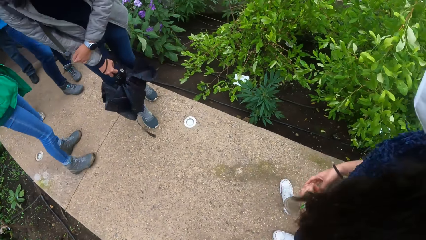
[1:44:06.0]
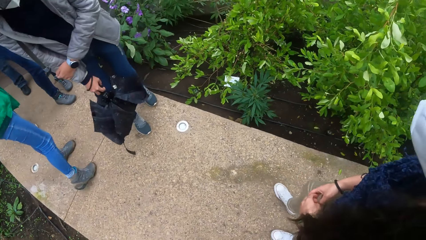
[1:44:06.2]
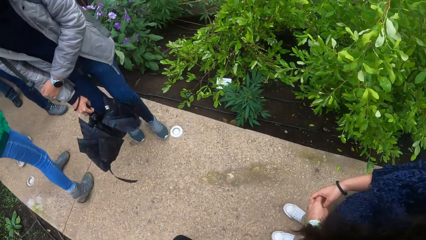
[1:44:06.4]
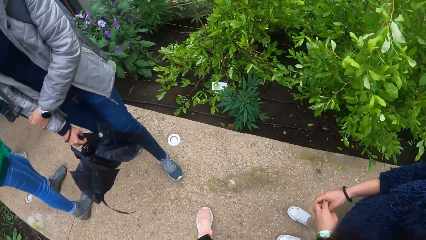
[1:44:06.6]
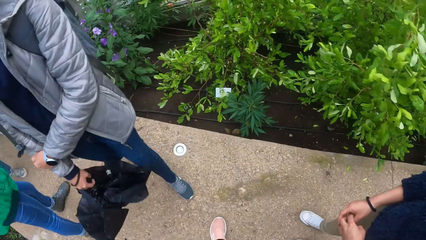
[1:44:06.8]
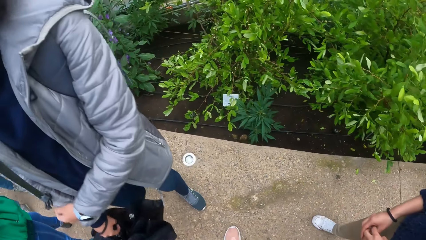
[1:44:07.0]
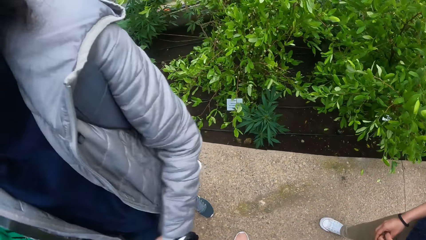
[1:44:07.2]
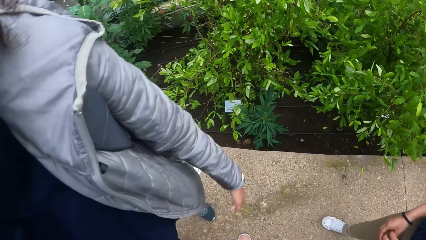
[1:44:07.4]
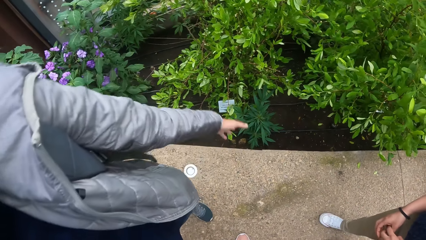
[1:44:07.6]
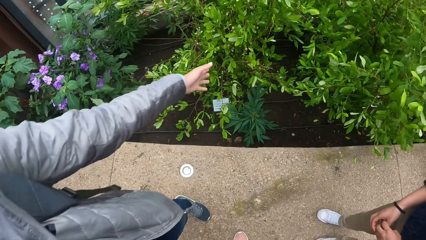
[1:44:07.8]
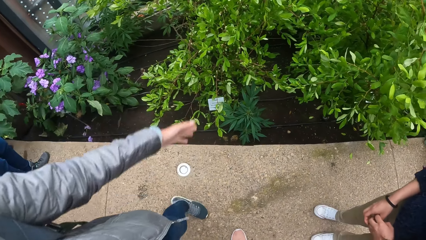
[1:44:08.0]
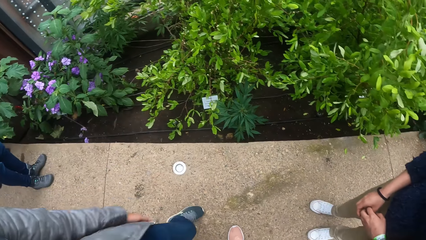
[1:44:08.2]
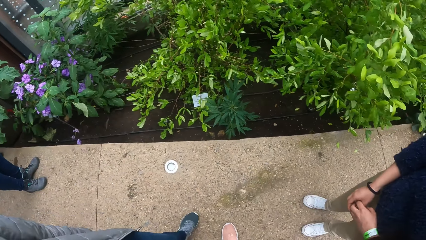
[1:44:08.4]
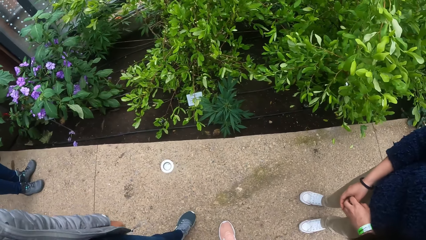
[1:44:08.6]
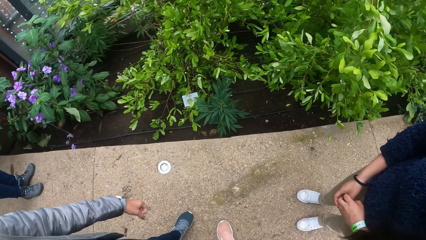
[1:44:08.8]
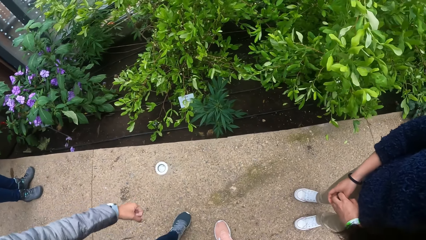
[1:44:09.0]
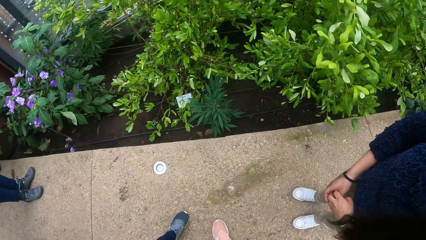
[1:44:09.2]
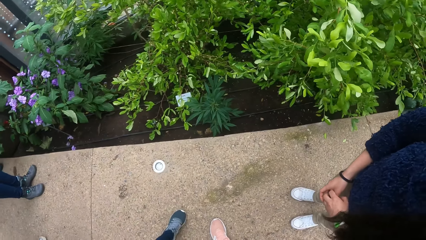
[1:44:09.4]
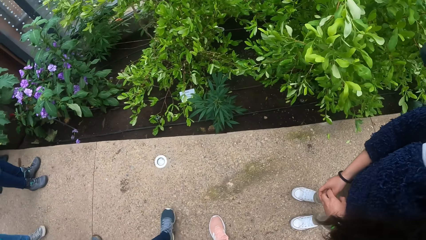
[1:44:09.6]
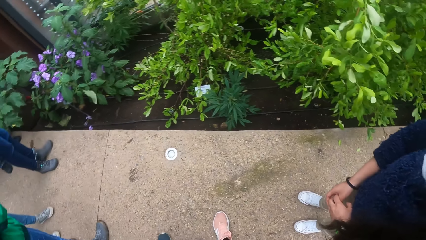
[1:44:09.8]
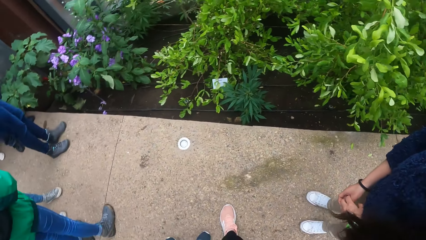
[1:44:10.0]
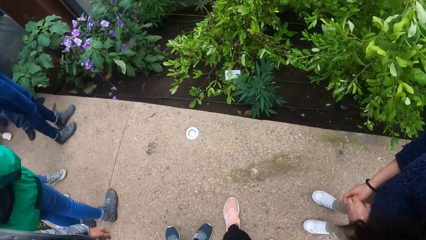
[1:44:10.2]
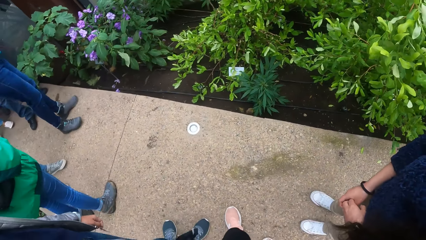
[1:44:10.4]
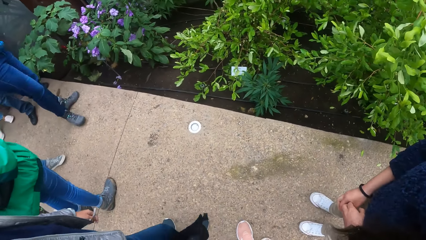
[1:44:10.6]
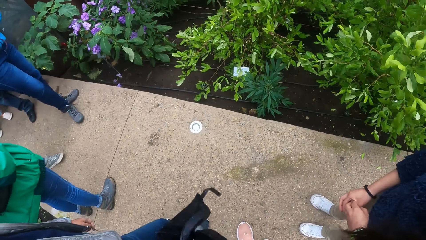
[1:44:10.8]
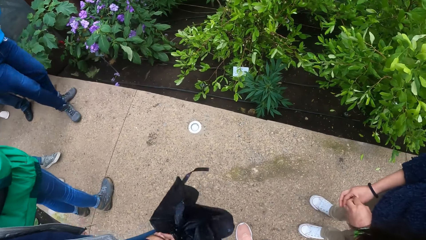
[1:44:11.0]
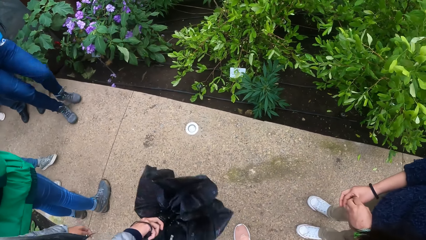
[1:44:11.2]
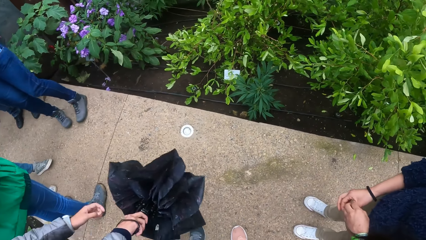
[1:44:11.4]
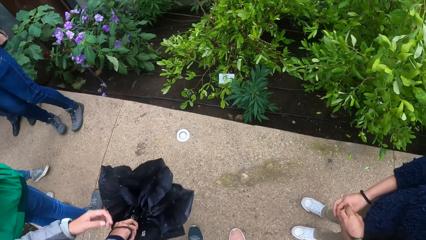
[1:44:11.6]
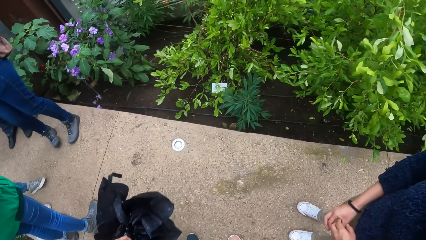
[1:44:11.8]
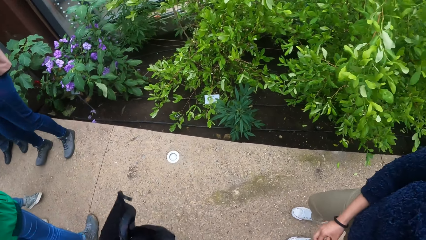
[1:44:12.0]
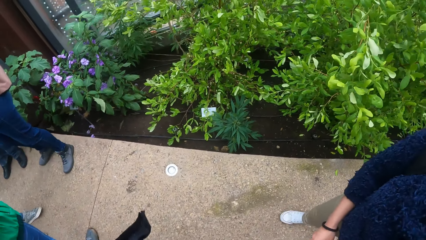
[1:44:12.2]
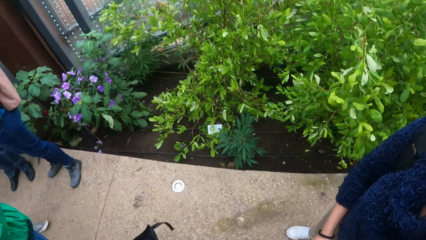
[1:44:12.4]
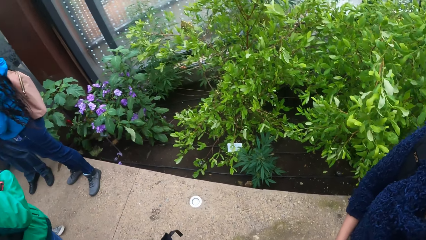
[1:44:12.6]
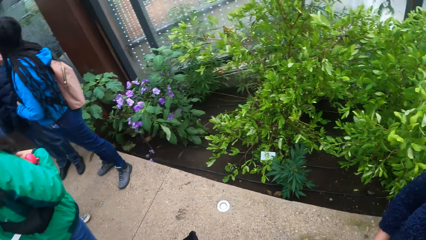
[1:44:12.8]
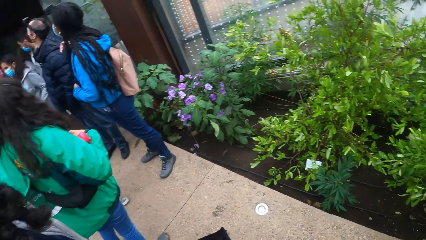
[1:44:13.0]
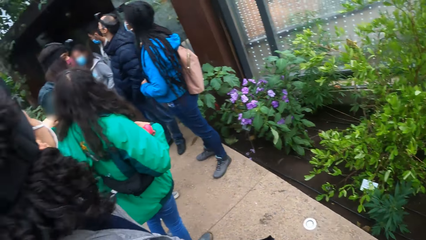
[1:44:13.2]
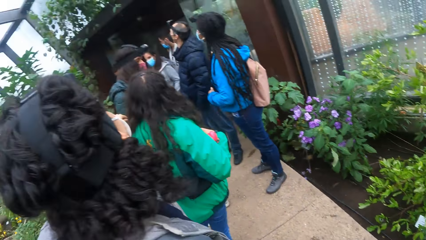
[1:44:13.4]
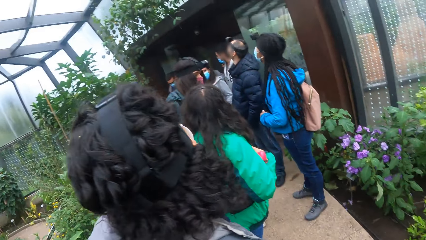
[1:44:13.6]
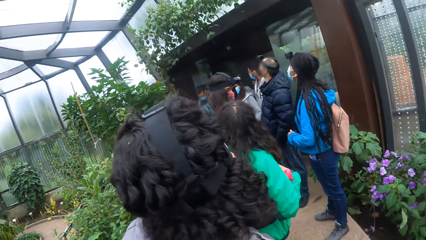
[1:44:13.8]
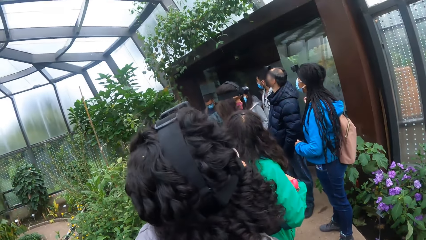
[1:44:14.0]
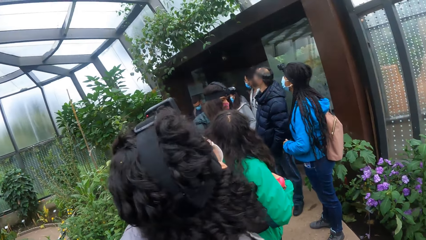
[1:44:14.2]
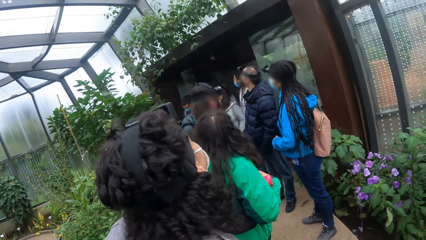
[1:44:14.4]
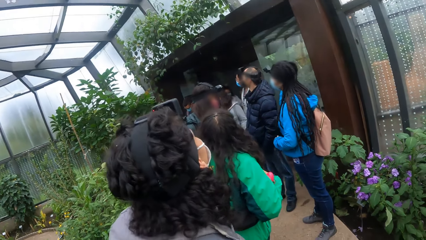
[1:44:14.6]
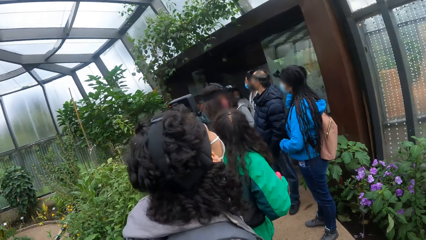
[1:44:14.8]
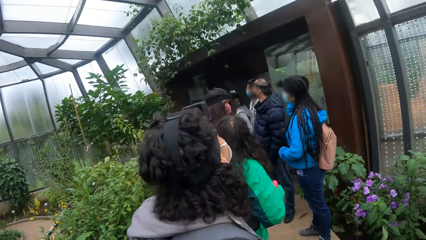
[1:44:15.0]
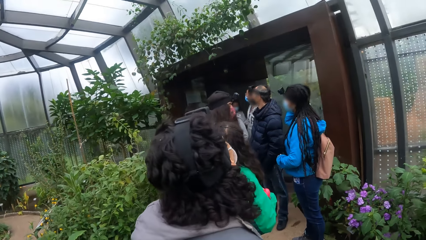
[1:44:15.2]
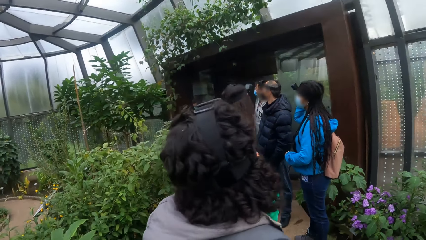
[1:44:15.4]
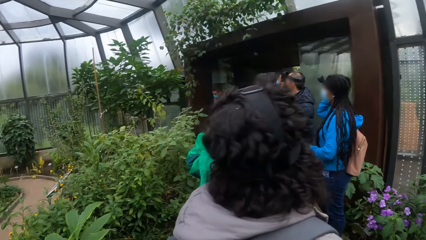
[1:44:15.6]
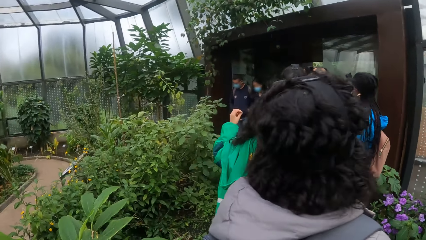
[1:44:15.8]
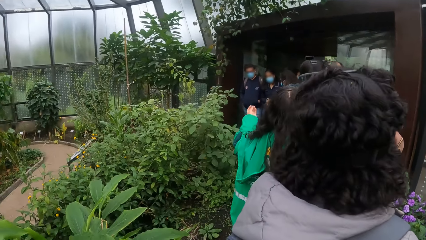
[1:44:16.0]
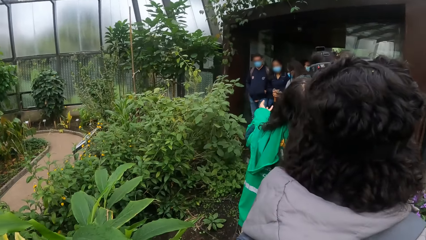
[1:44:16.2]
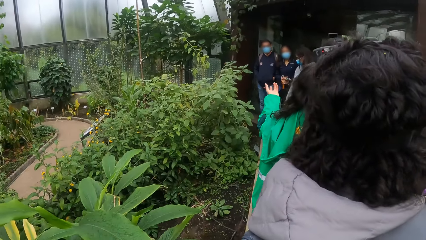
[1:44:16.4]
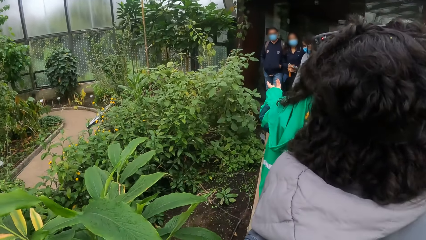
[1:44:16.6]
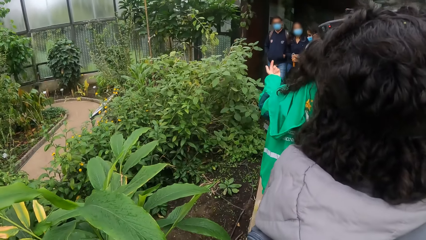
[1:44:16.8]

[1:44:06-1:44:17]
Someone walks around. The camera wearer looks around.

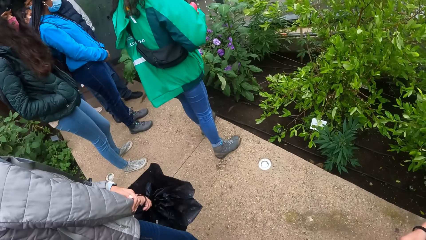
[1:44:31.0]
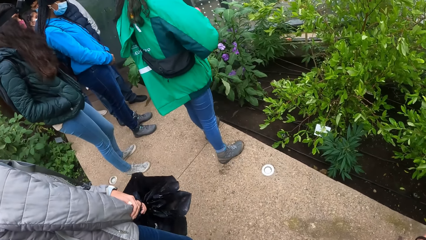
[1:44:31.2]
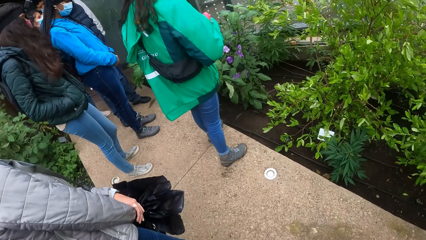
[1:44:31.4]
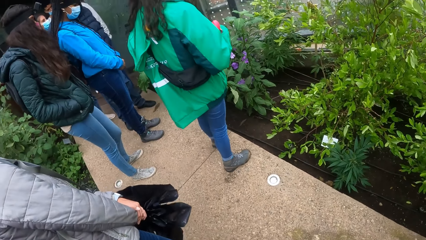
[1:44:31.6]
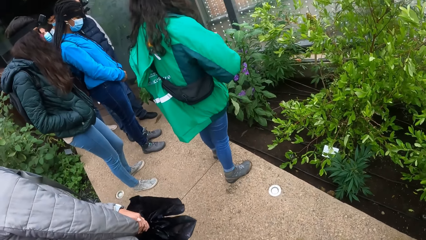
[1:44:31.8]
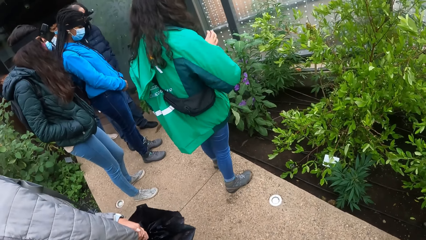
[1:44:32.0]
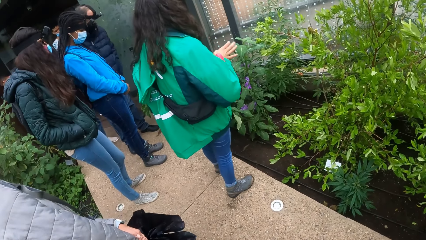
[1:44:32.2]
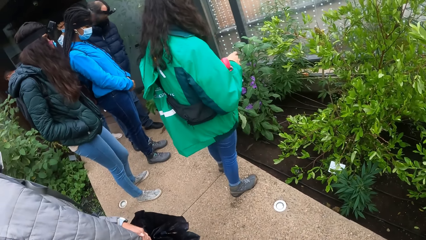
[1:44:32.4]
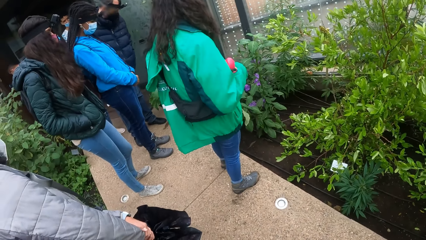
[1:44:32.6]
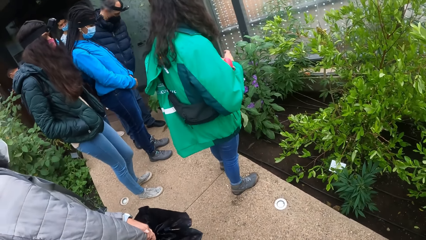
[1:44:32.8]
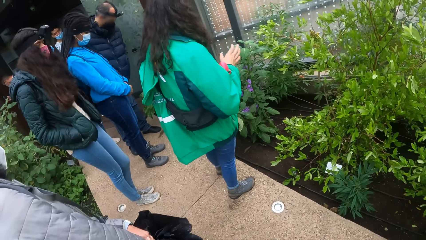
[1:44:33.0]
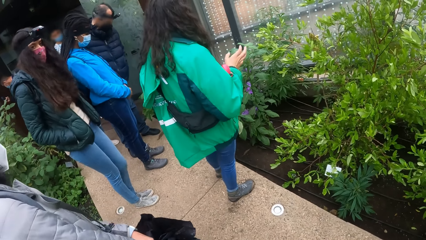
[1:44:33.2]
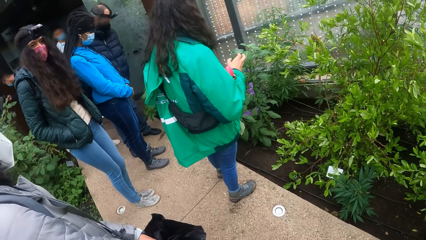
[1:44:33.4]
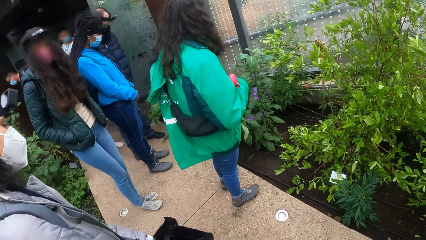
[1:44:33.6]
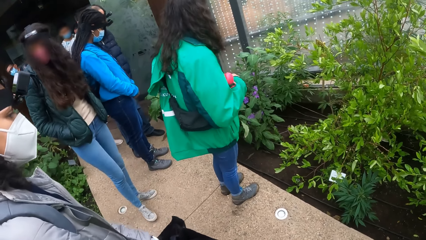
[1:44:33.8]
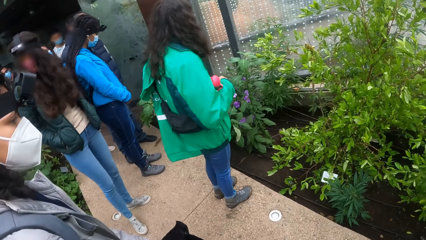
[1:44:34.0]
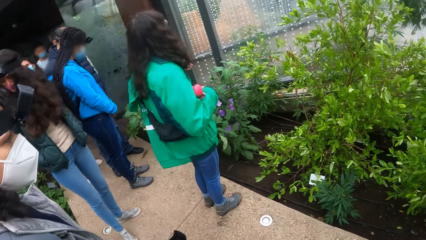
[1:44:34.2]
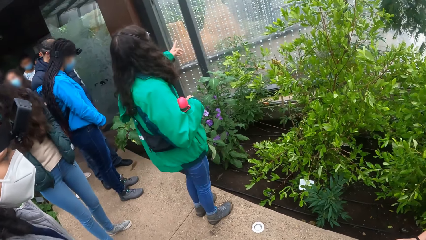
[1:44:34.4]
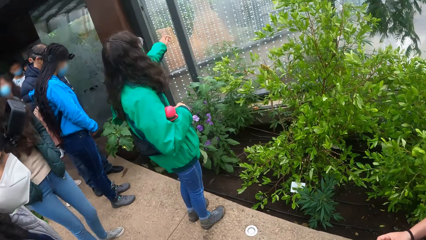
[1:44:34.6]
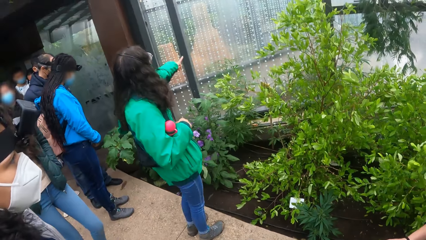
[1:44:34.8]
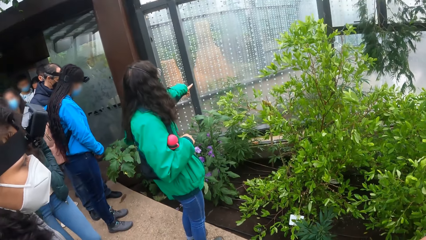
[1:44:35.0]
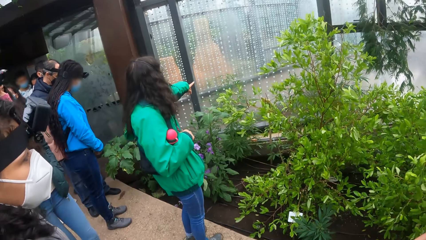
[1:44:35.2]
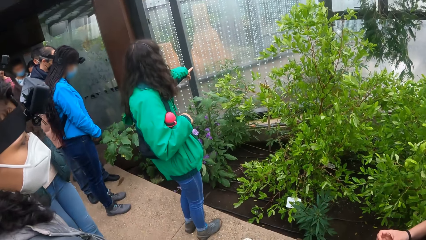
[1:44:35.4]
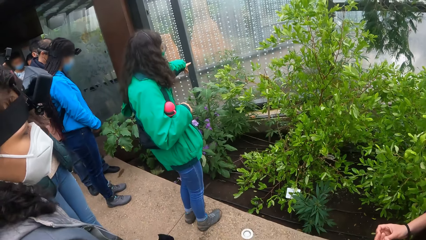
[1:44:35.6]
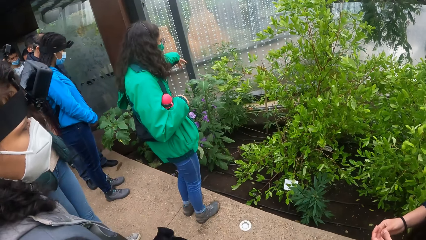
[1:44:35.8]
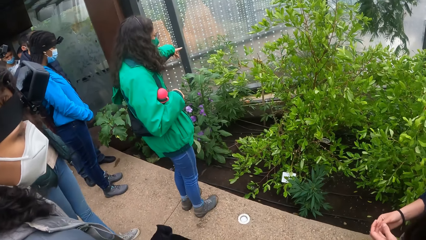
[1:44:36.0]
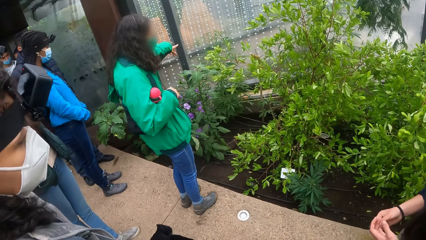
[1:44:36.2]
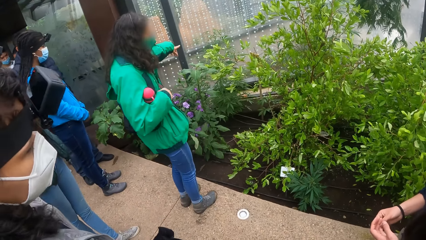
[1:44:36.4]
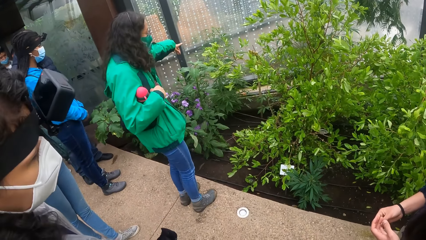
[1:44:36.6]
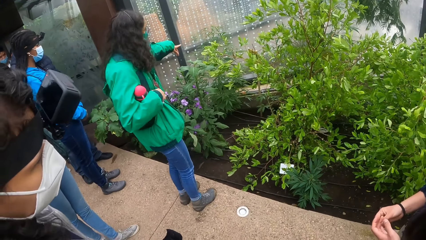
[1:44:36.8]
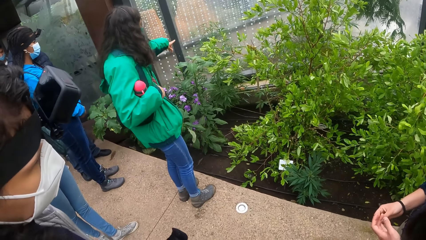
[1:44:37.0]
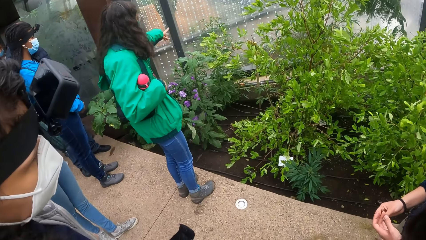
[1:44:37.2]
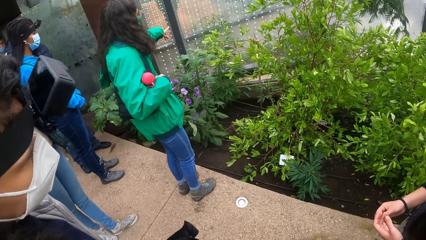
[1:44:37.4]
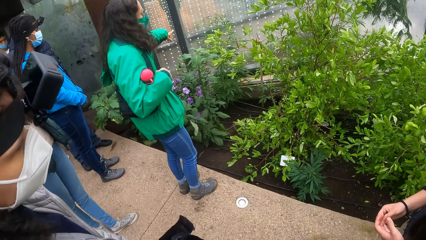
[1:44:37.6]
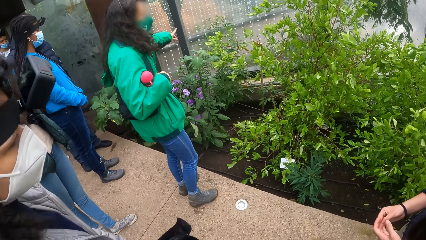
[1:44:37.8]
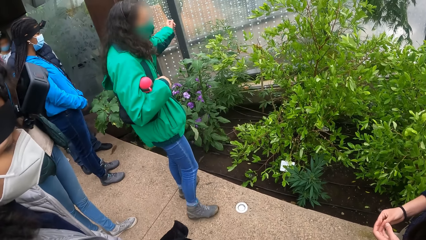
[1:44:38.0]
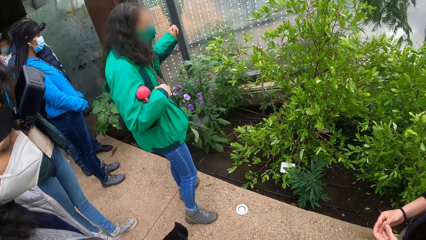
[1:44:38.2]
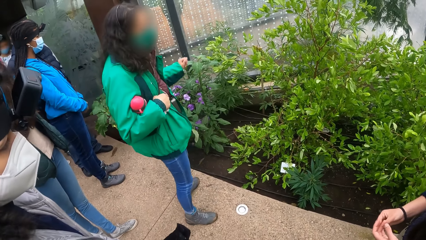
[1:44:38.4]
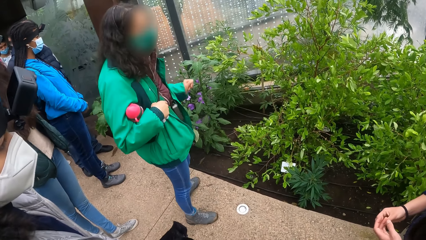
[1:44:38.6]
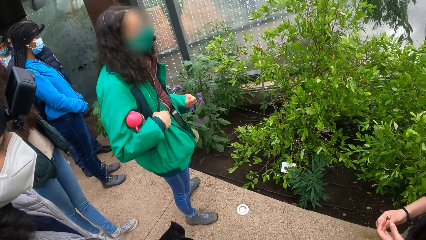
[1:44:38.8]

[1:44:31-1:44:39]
A lady talks with the group. The lady interacts with the camera wearer and the group of people.
